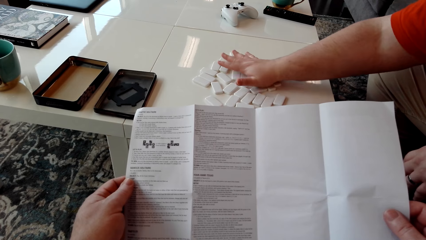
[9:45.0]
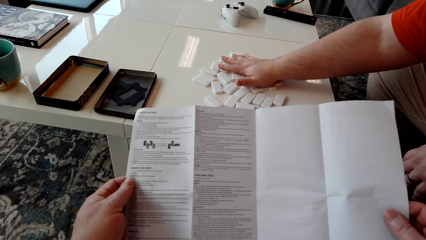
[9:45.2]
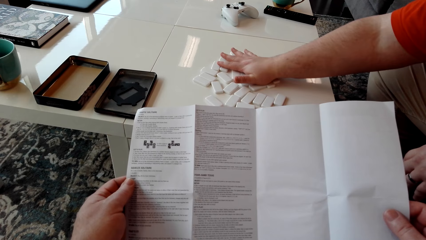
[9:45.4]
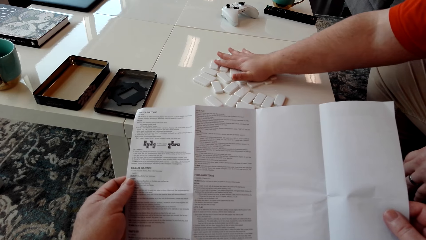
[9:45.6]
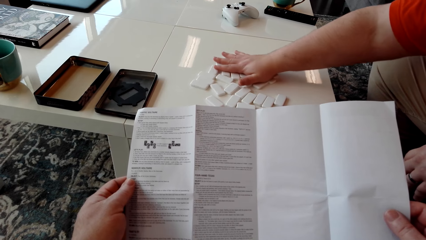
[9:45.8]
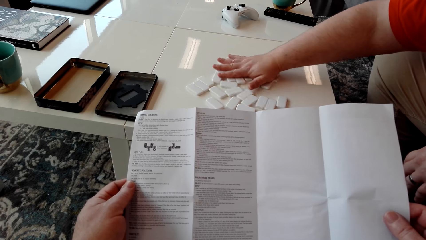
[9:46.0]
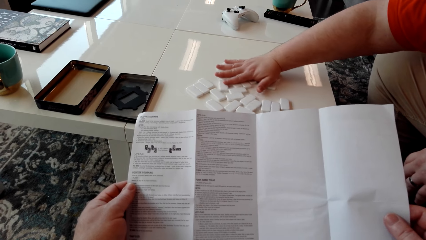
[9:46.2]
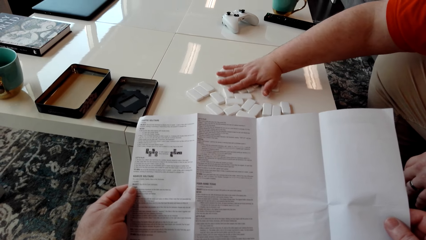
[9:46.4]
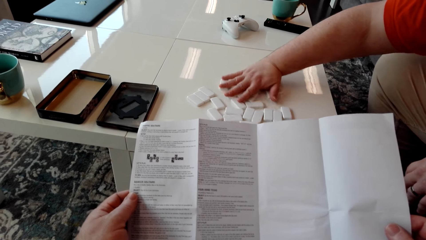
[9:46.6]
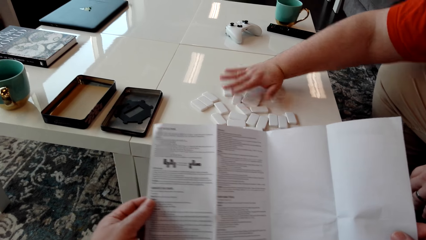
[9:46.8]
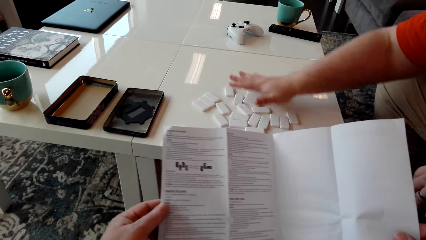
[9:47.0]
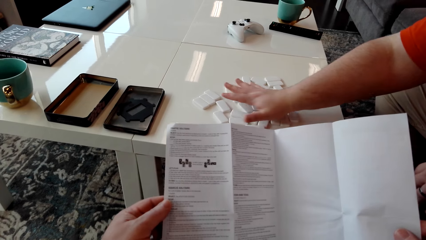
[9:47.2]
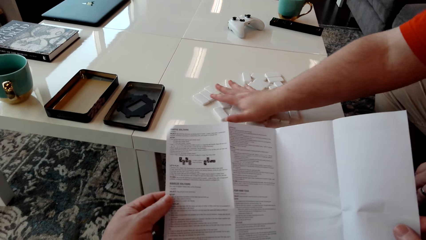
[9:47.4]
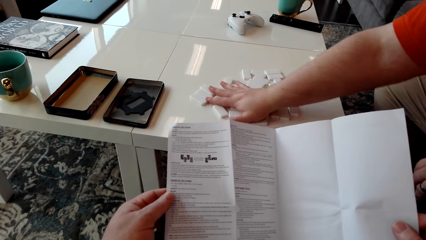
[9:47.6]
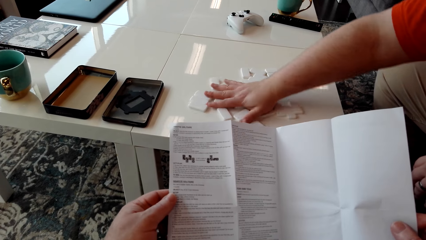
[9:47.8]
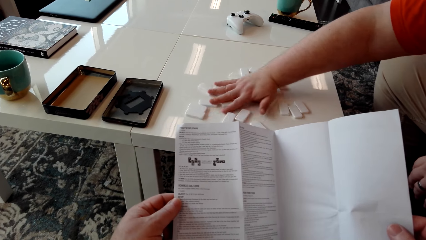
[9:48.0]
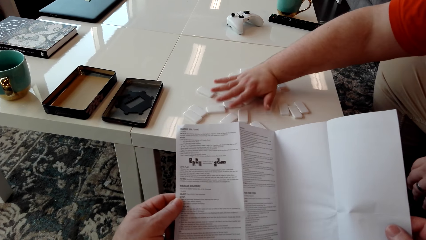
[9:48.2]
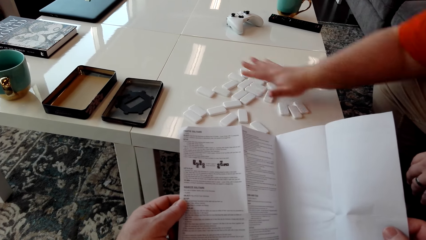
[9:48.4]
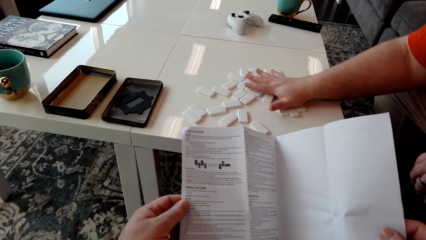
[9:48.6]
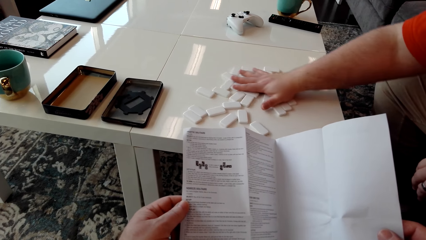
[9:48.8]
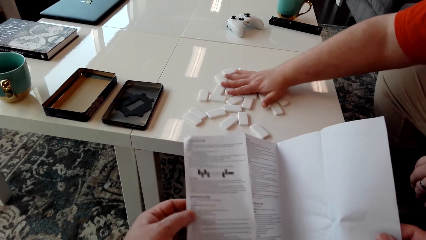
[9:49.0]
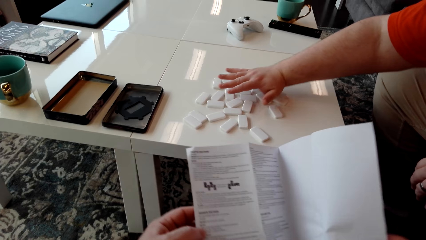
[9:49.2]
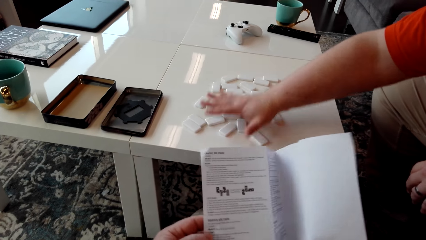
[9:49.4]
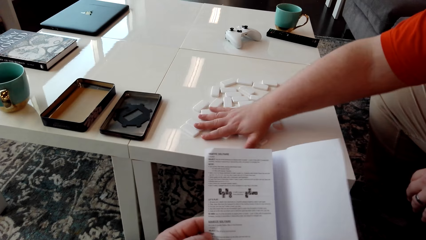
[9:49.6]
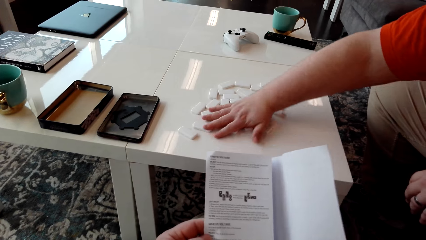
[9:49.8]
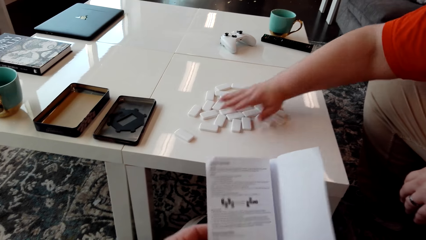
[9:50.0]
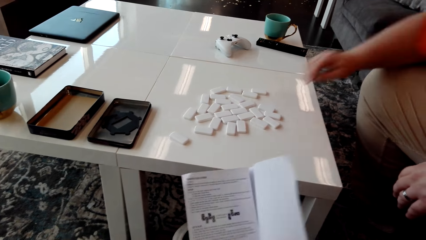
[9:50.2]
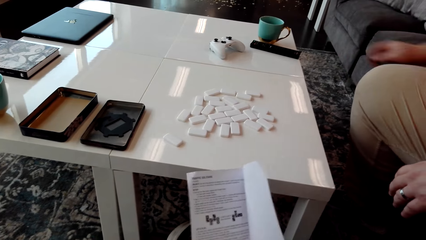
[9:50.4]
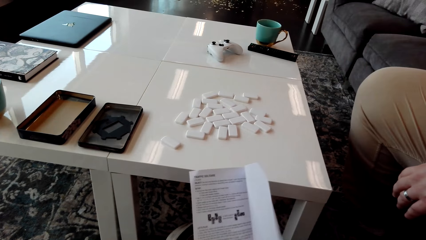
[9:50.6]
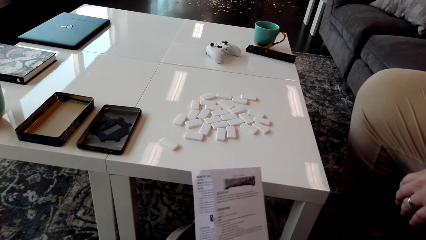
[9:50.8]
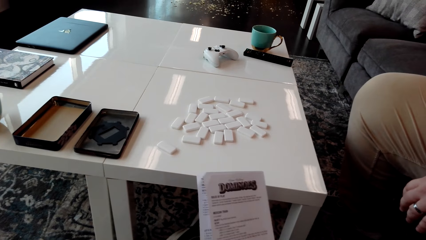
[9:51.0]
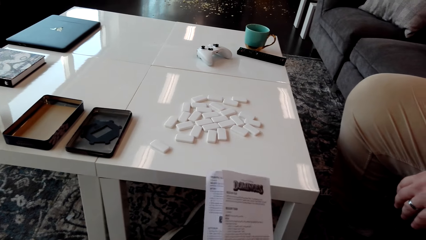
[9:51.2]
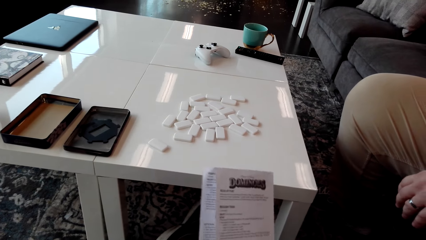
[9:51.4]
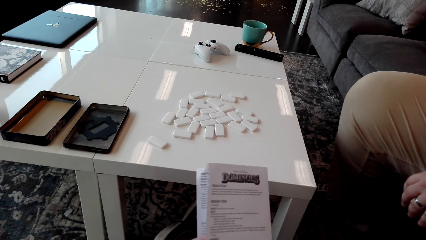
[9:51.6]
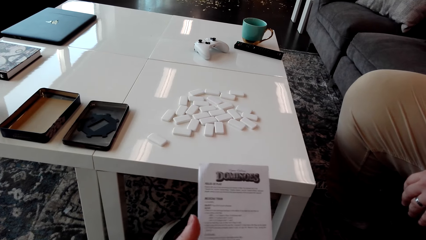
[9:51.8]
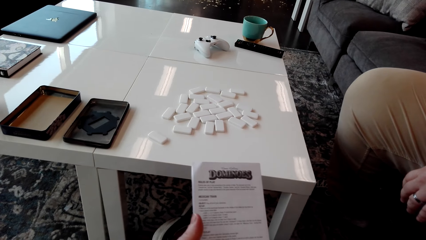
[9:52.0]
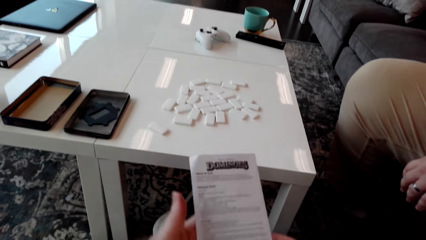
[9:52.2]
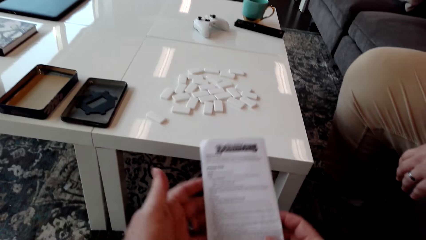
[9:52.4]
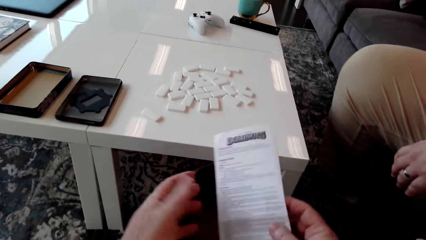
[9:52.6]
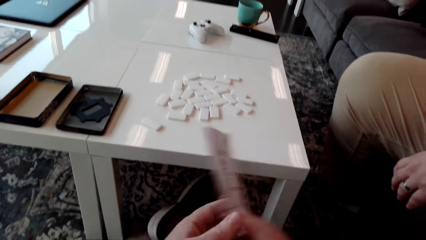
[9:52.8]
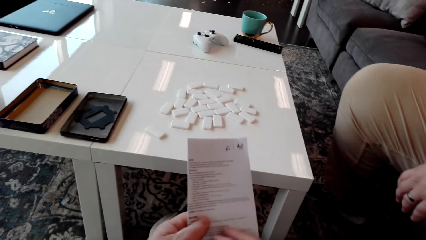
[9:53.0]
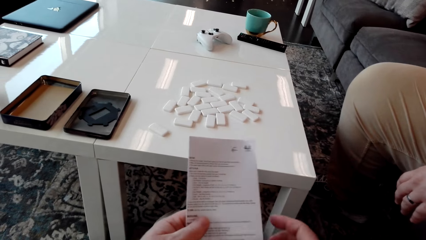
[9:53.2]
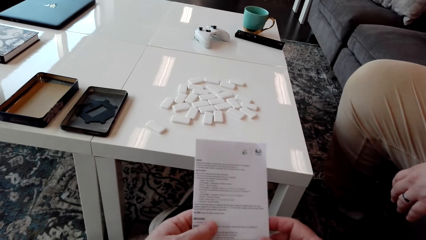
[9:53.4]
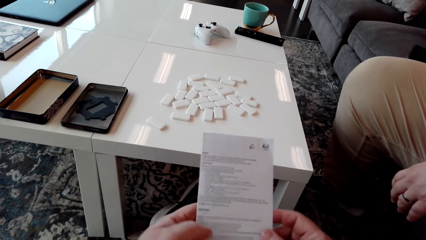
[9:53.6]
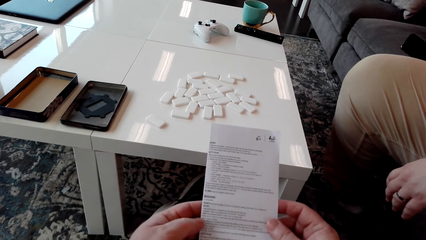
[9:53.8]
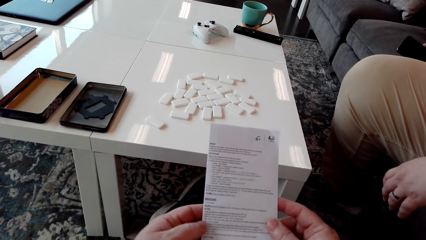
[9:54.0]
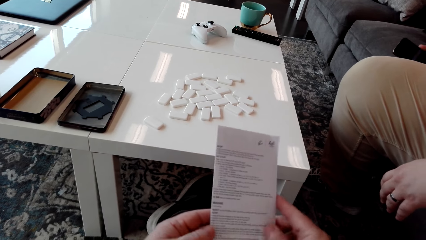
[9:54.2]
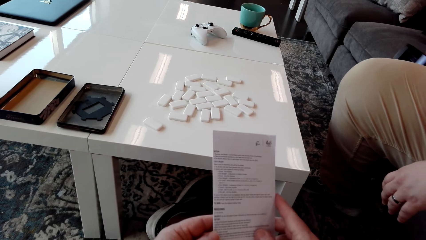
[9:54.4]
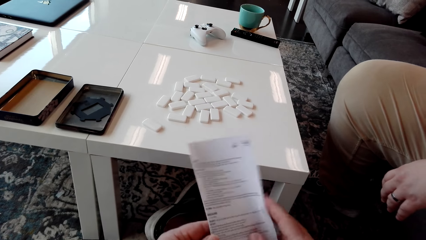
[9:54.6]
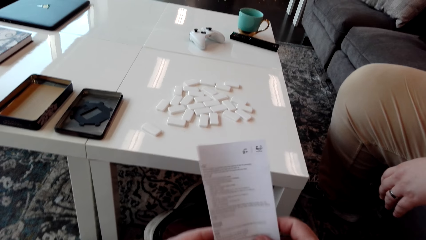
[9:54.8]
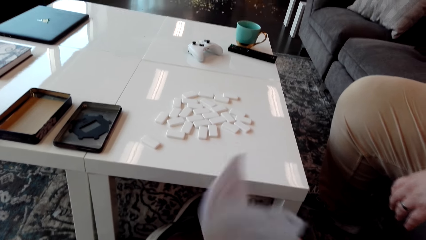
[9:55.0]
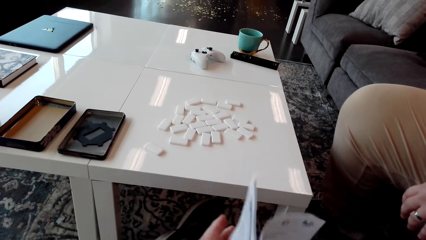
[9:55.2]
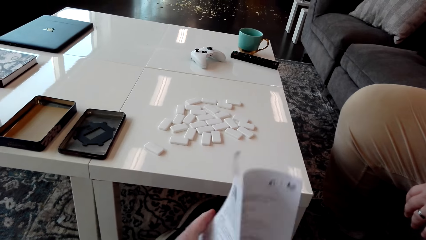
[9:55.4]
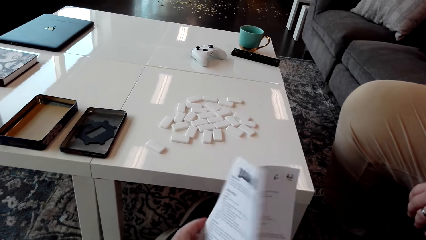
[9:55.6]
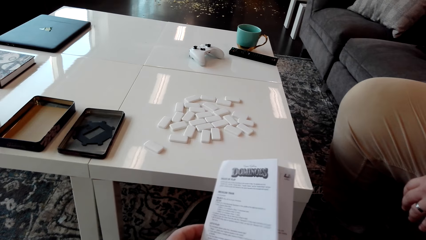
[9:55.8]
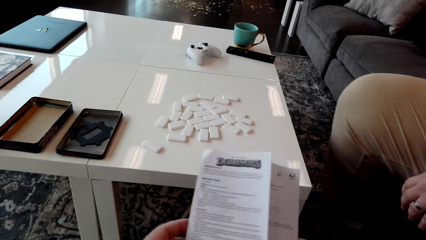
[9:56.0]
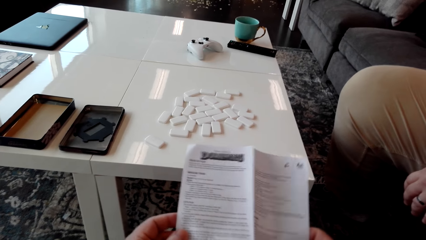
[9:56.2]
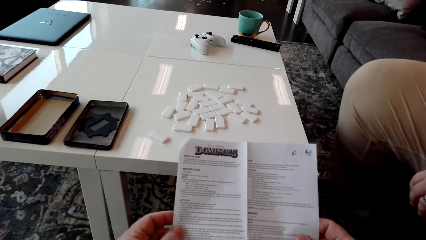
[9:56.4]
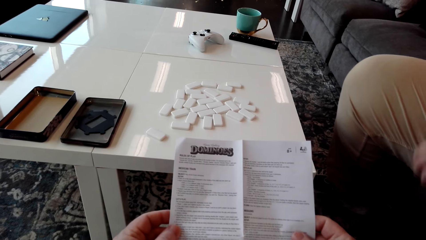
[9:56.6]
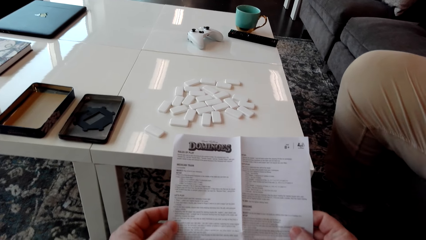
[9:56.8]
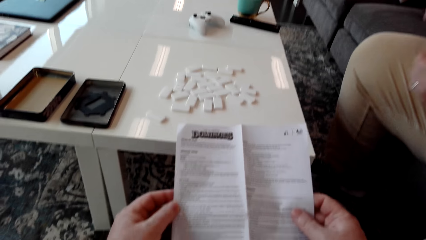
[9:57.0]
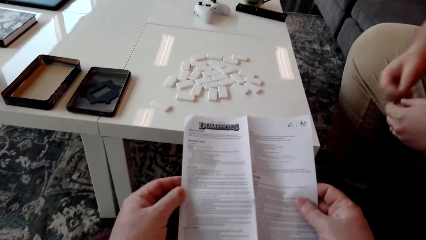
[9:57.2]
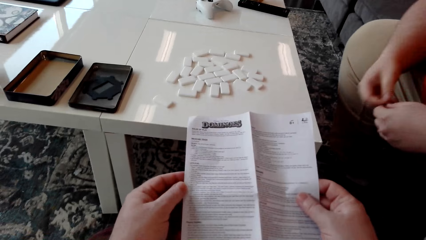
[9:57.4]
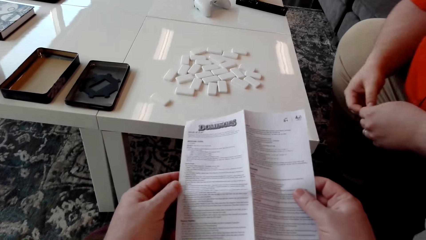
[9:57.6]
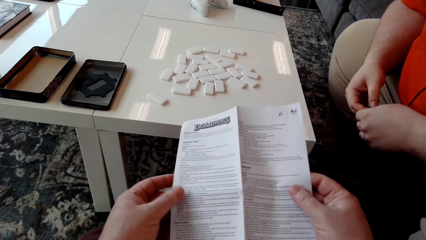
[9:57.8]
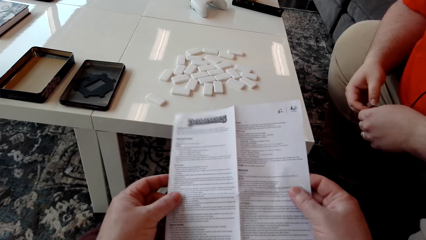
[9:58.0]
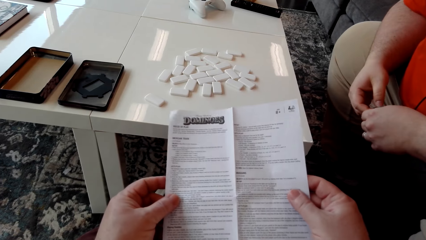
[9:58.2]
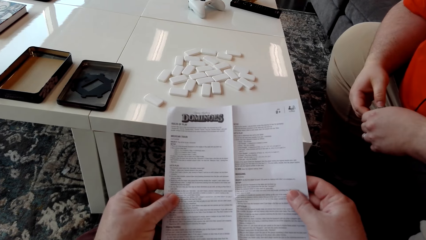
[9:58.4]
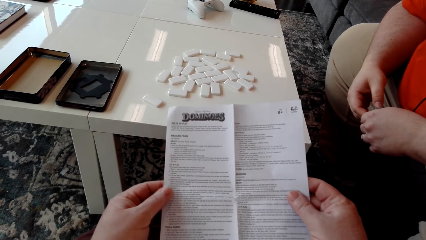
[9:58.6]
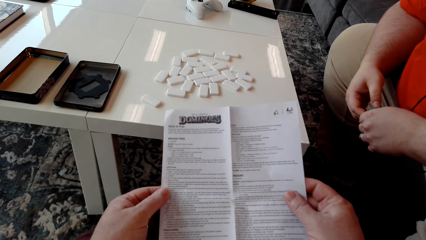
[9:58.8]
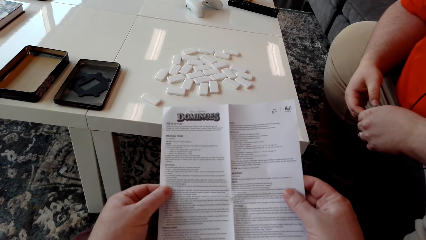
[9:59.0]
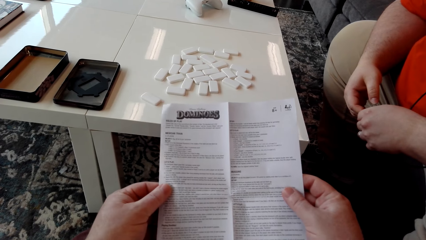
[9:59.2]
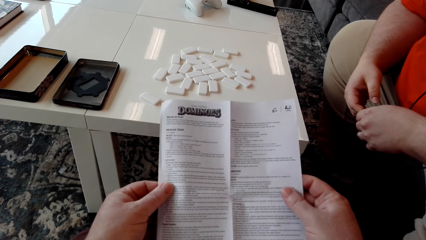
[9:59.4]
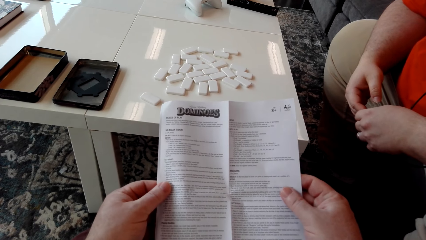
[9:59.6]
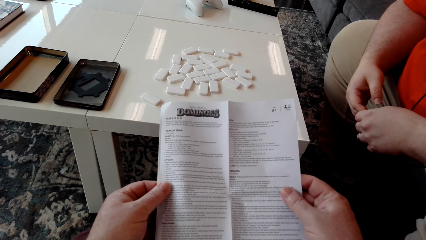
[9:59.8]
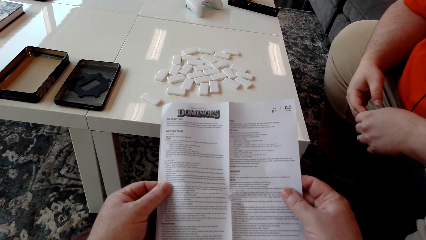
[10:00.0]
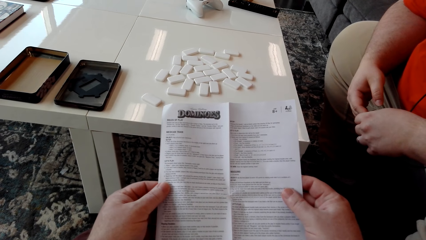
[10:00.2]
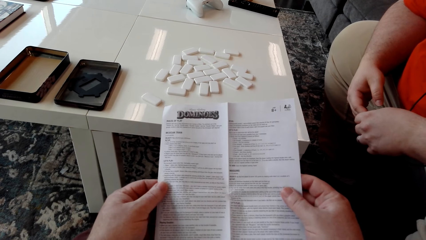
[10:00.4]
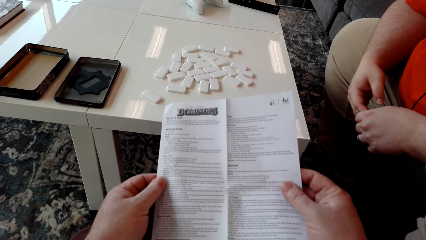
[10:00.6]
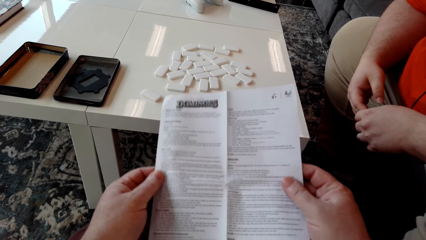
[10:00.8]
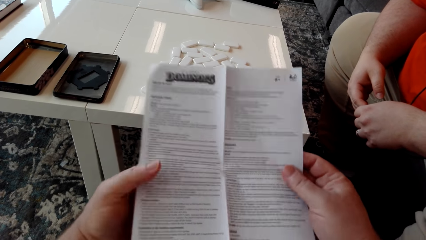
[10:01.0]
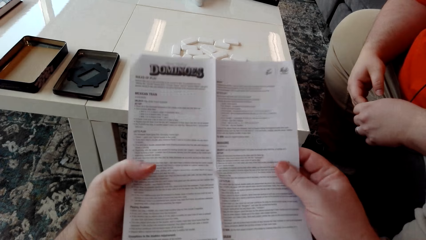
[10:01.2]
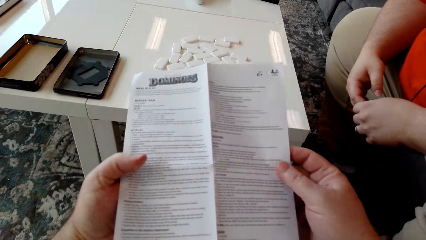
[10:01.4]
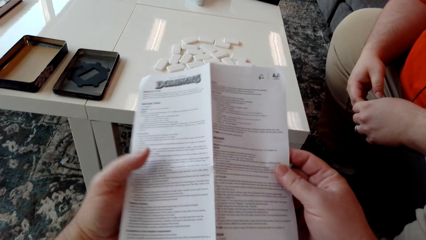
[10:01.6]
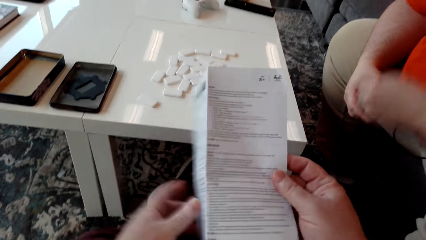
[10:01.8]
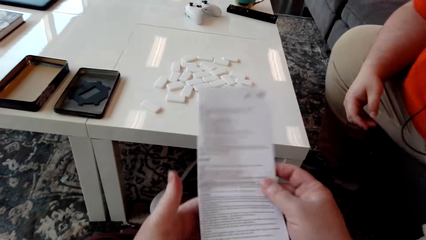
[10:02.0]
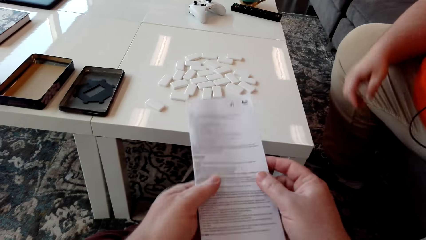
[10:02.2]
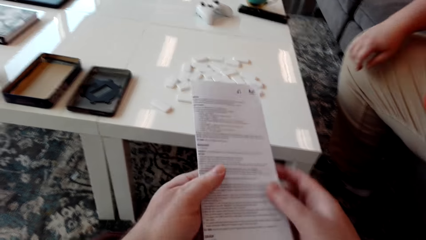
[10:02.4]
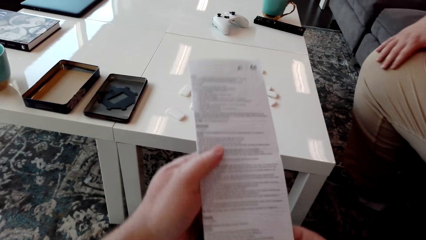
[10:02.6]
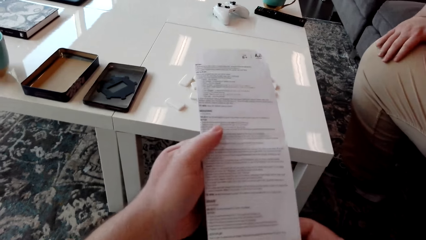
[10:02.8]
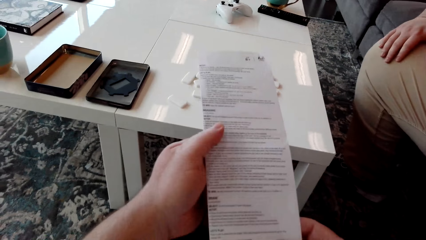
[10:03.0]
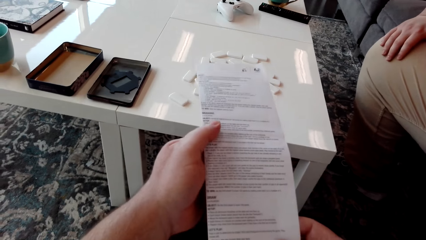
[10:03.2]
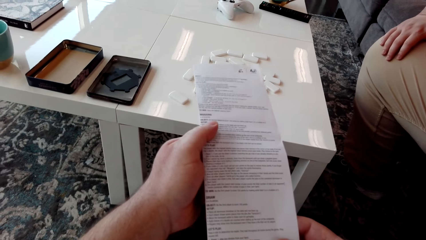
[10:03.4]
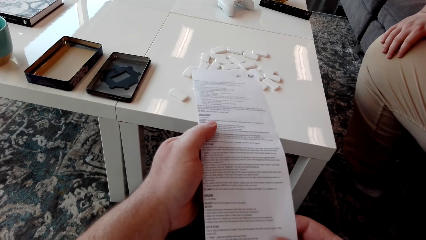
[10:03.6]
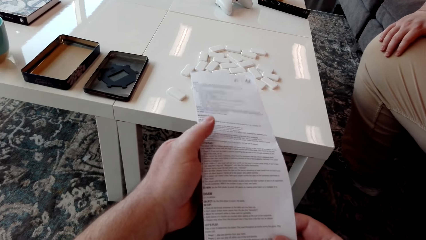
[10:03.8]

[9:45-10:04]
The camera wearer flips the booklet manual. They close the pamphlet. They turn the booklet manual. They read the booklet manual. A man looks at a phone and operates the phone. The camera wearer flips the booklet manual. They open the pamphlet. They read the booklet manual. They lift the pamphlet. They fold the booklet manual. They read the booklet manual.
